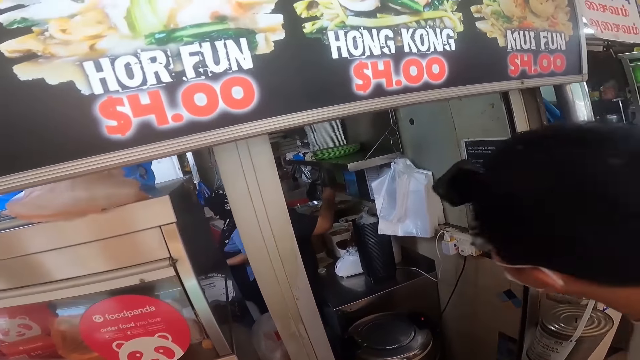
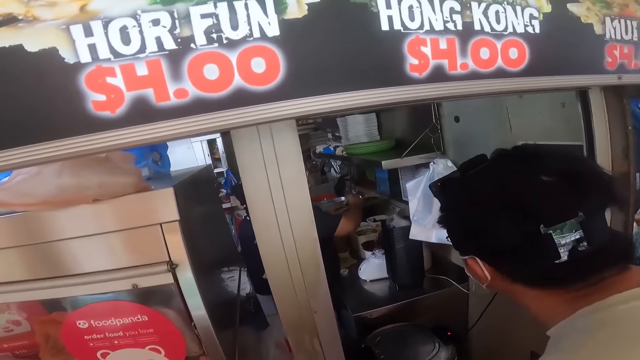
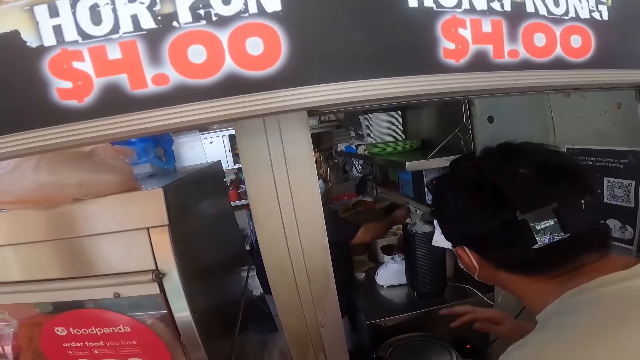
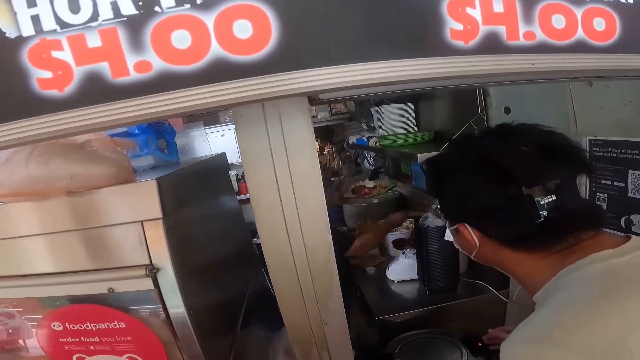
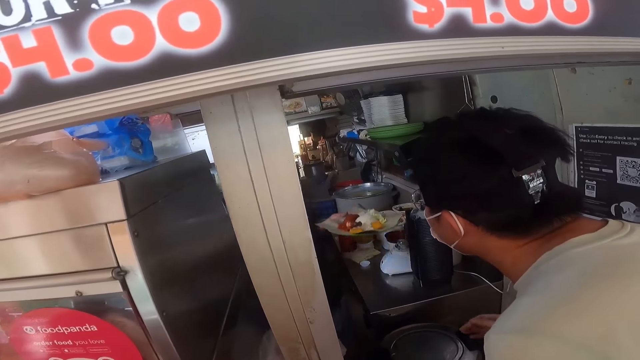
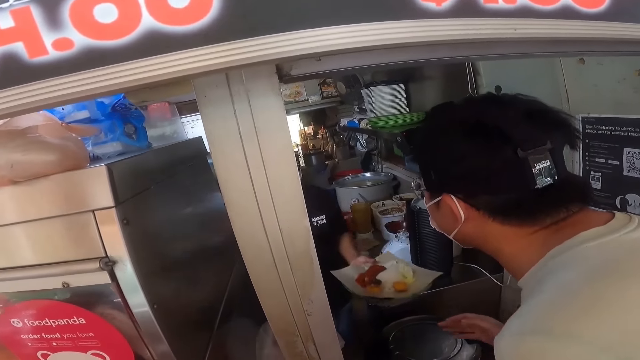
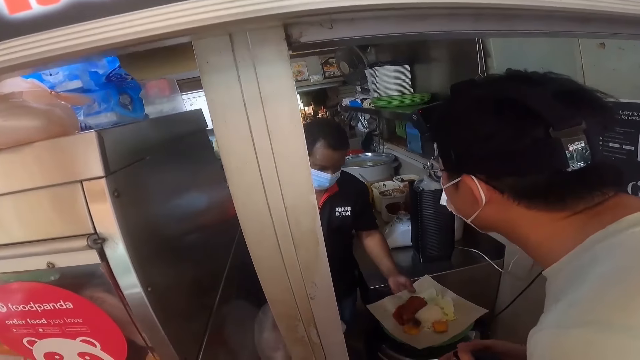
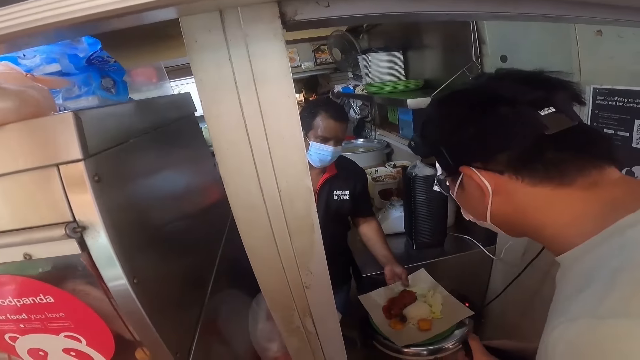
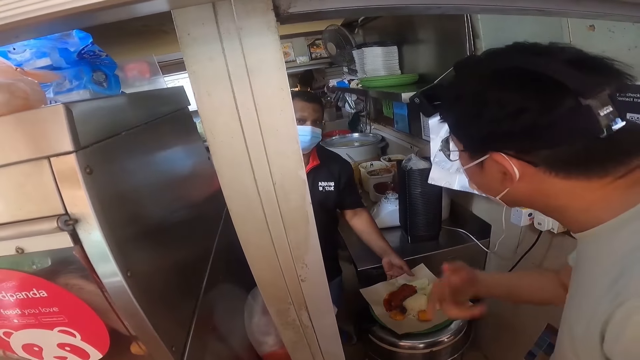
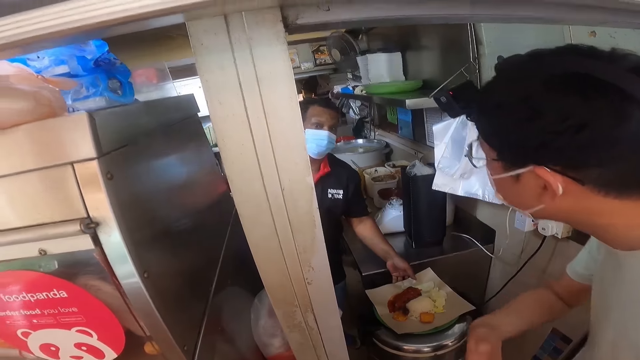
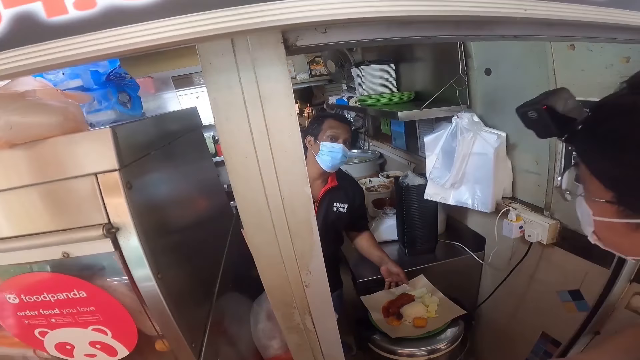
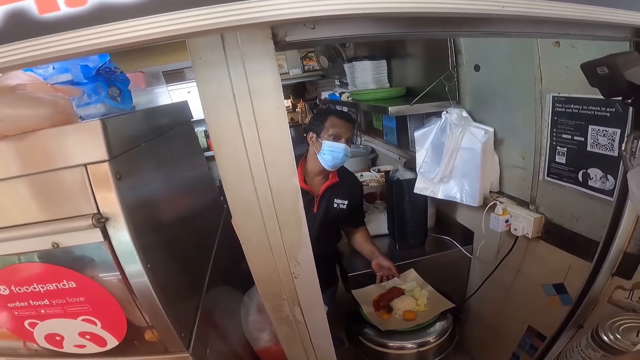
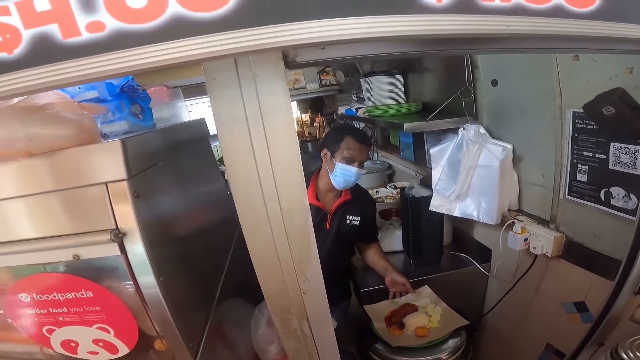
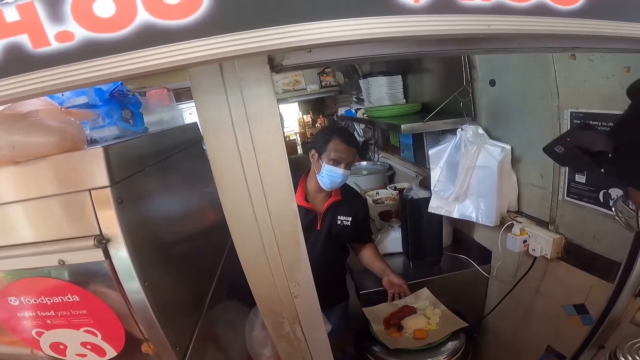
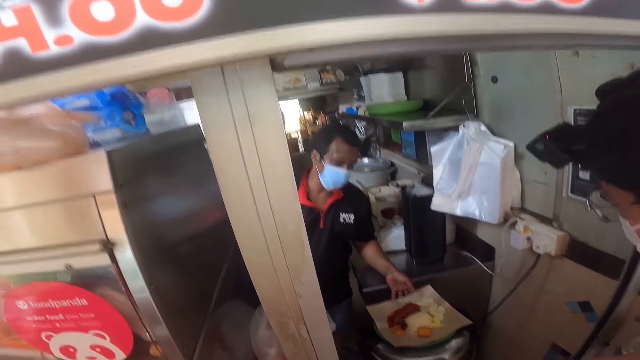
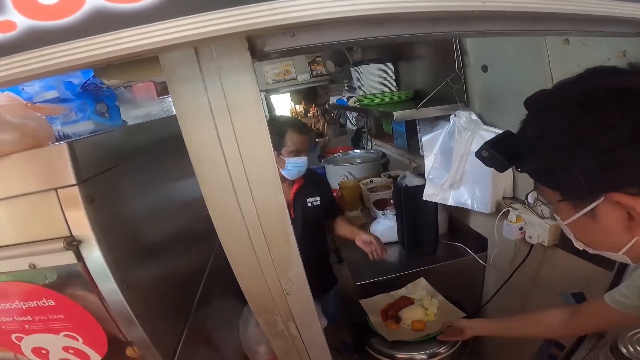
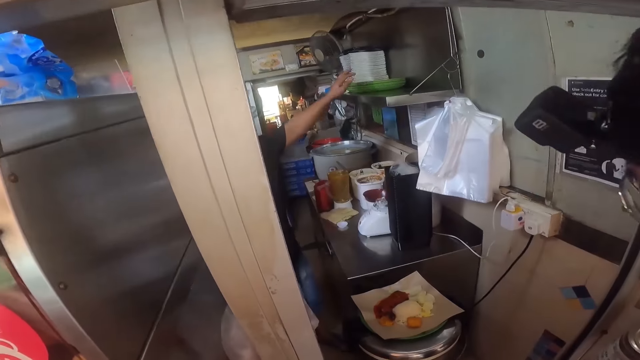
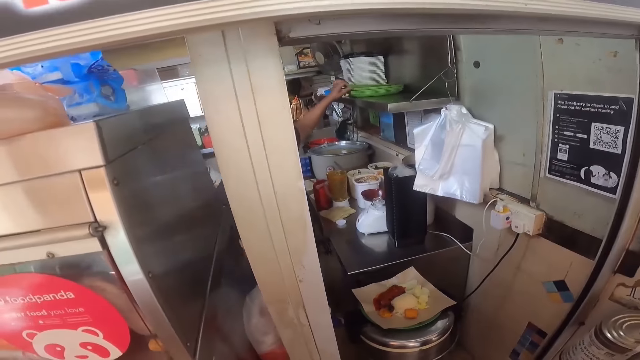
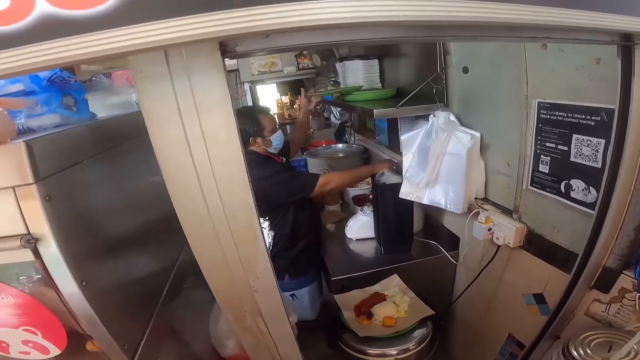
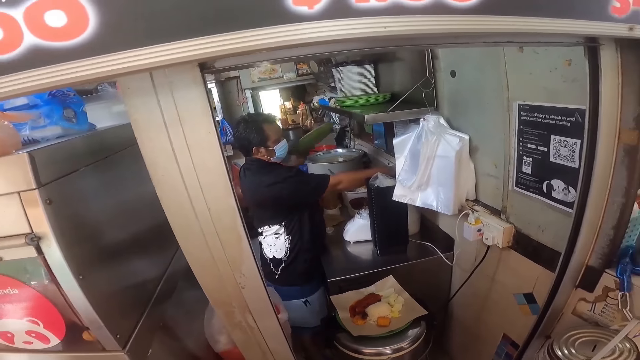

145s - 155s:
A man talks to a person. The man picks up food.

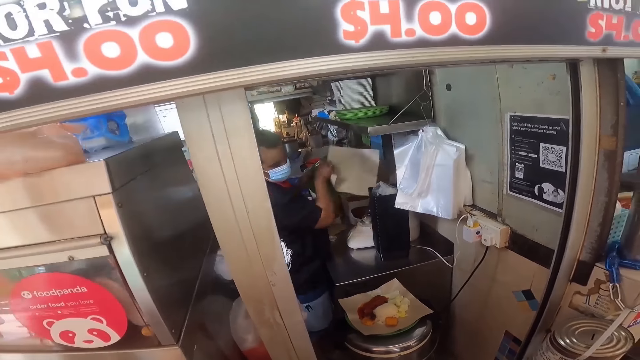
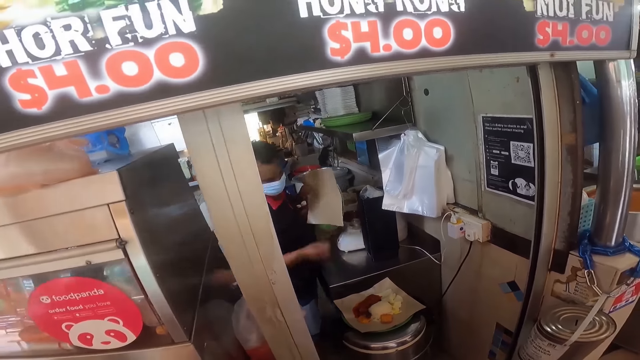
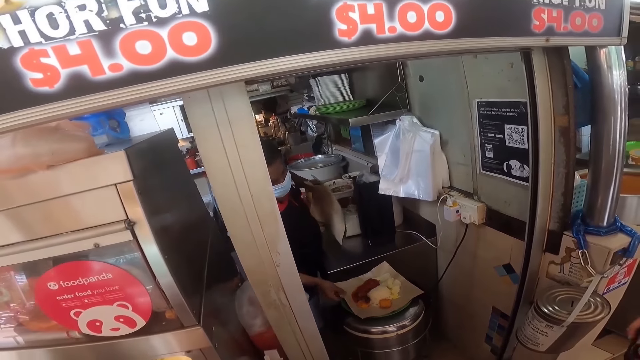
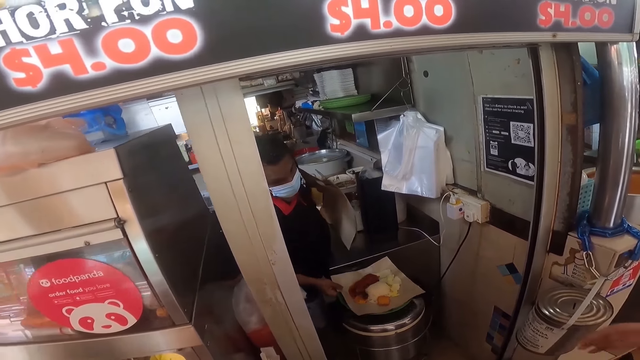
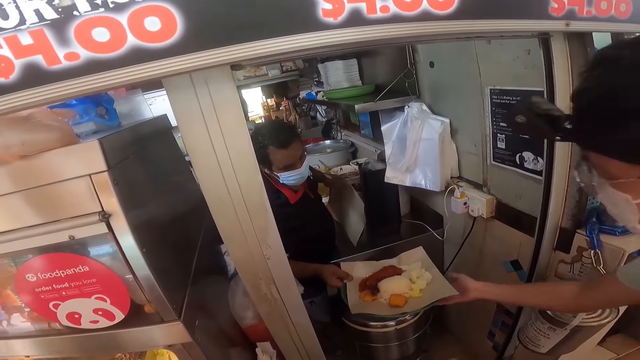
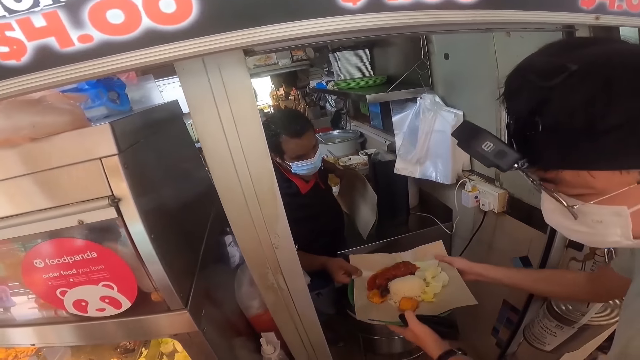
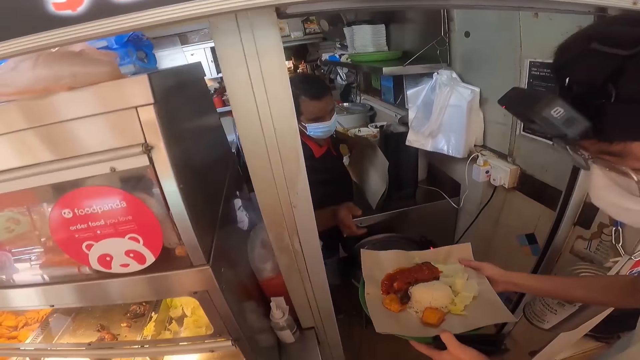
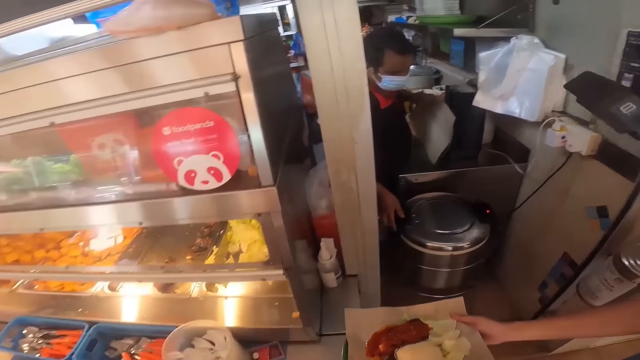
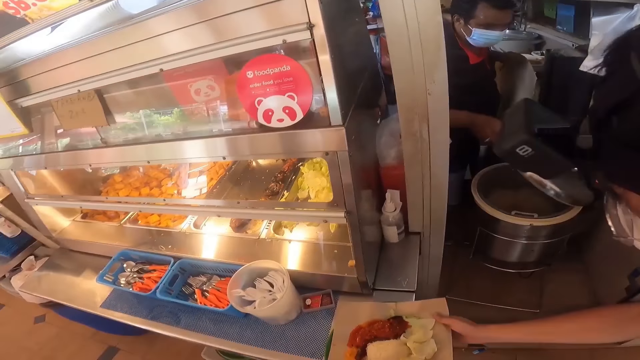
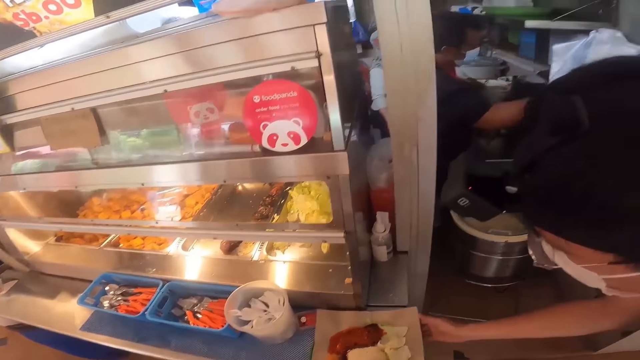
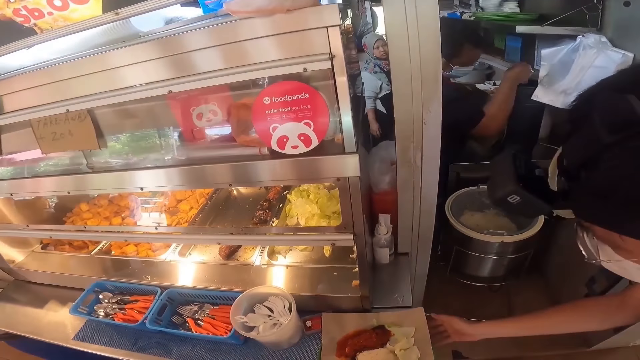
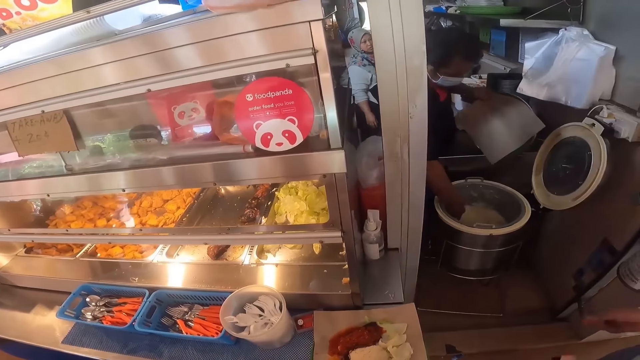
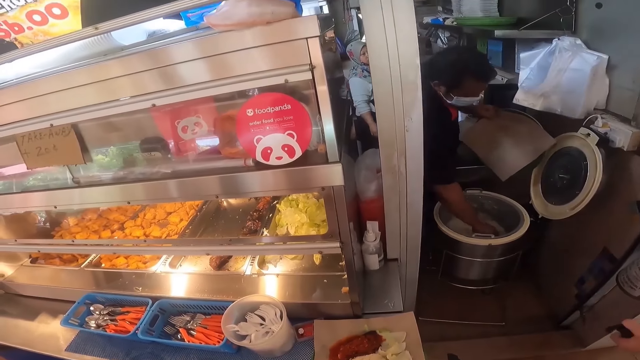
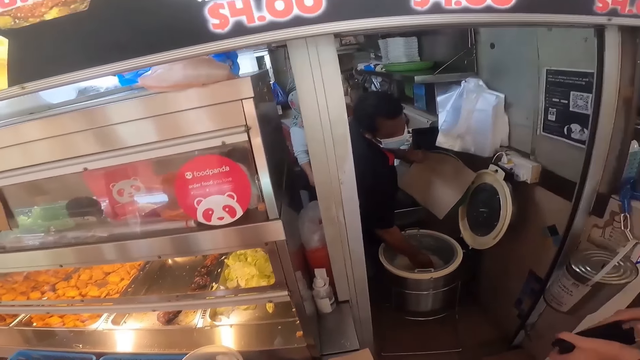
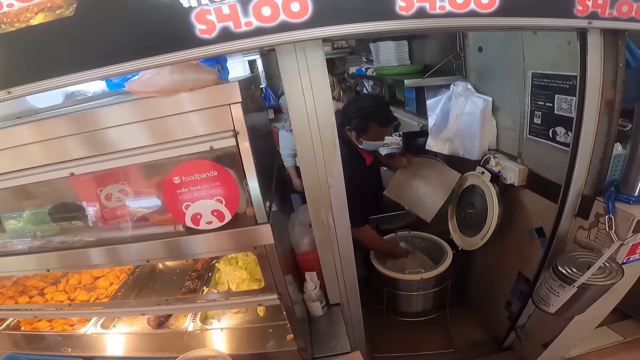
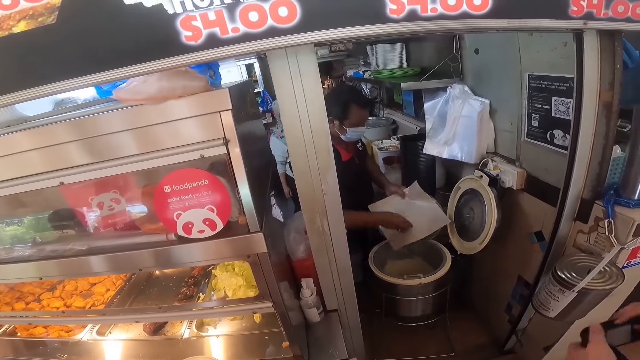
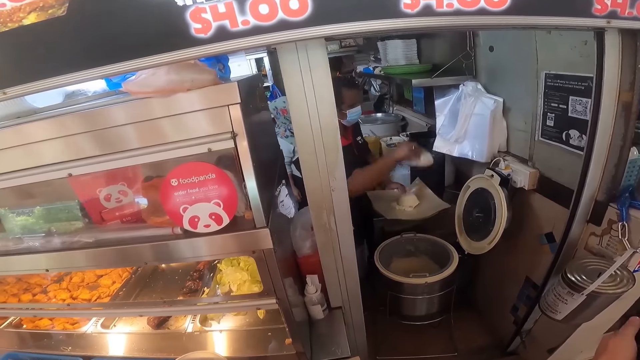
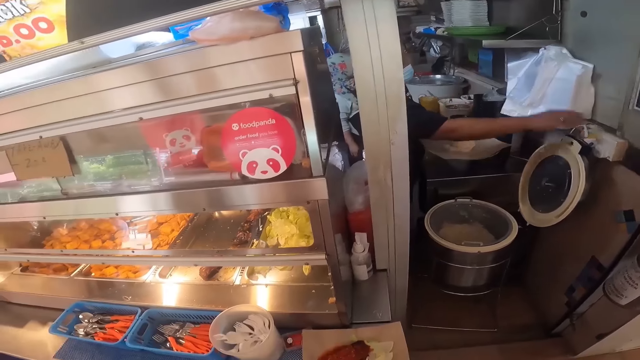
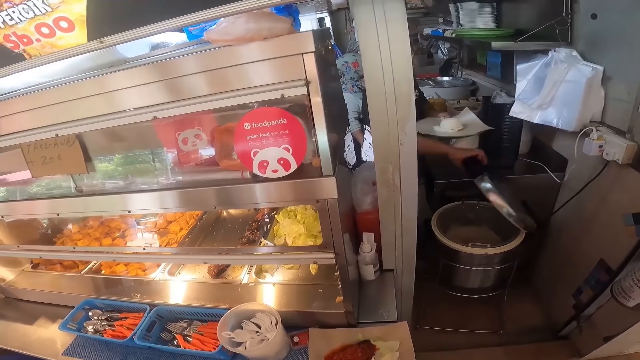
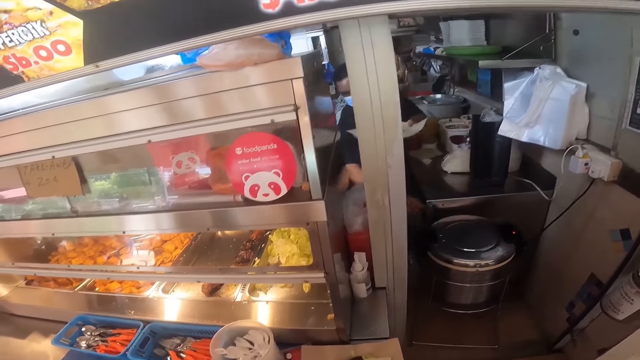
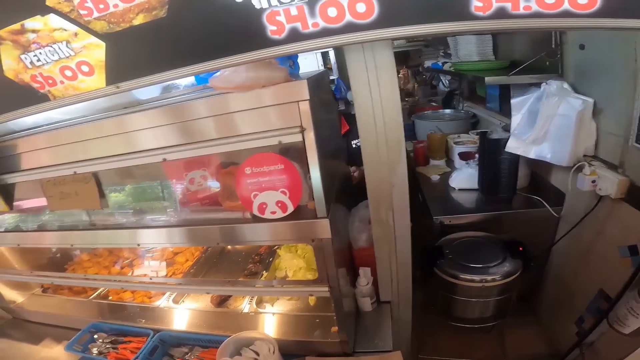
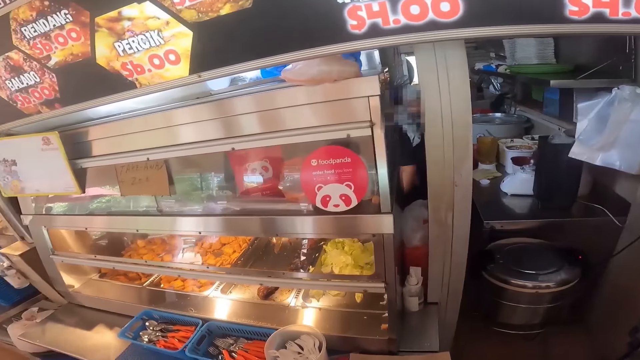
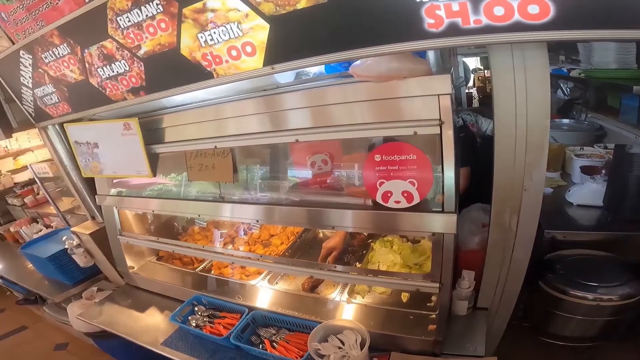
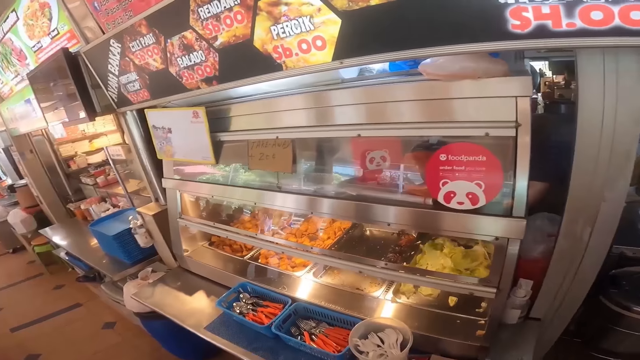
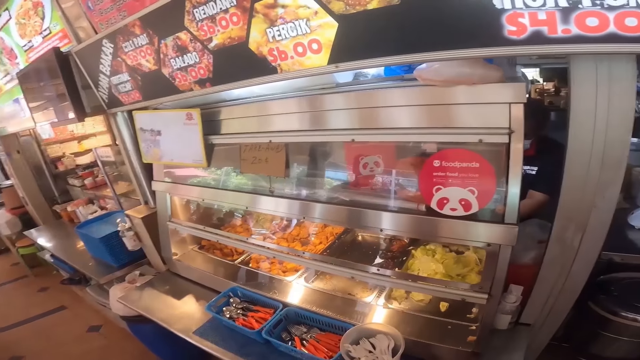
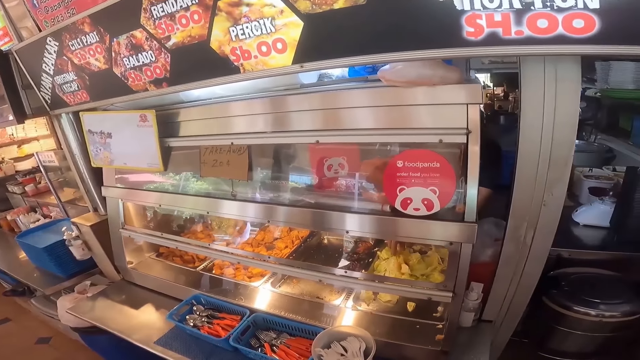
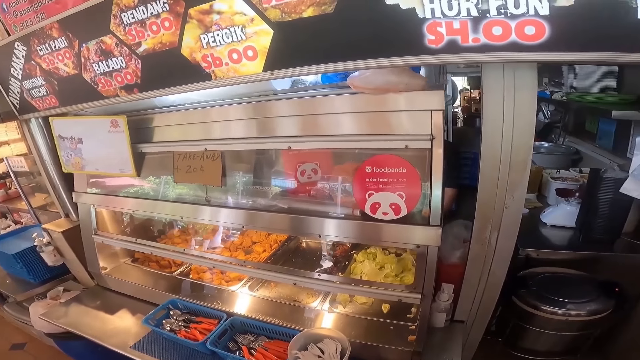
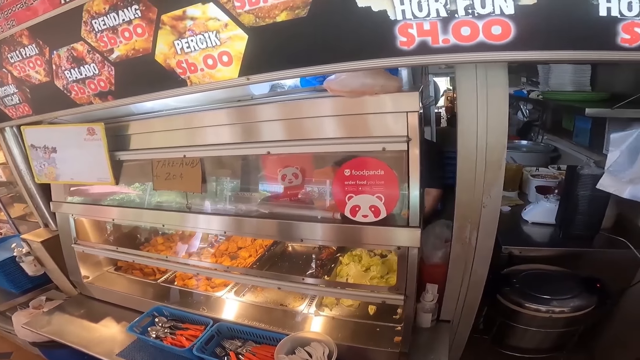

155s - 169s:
The camera wearer picks food from the waiter. They place the food on the bench. A man puts the food on the counter top. The man looks at the display chiller.
